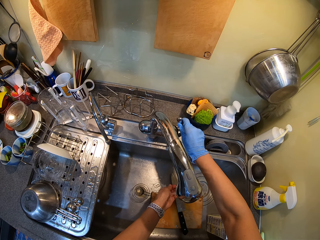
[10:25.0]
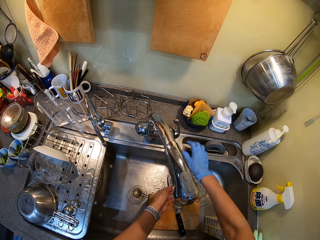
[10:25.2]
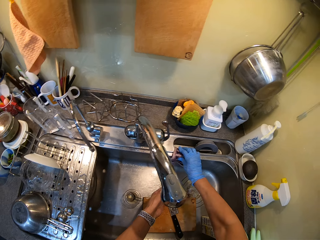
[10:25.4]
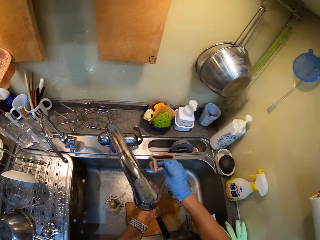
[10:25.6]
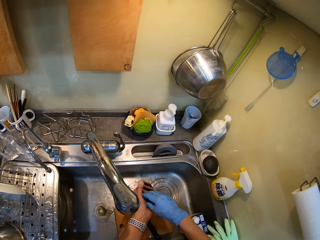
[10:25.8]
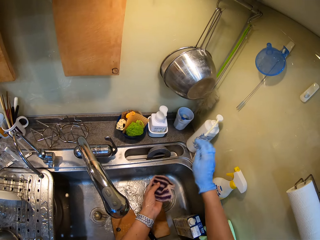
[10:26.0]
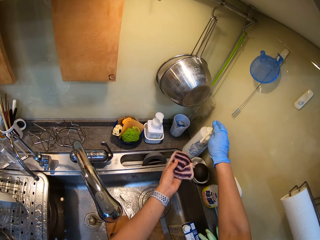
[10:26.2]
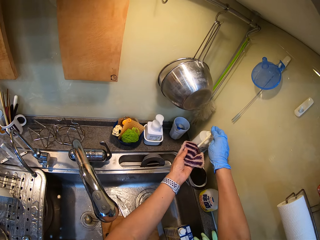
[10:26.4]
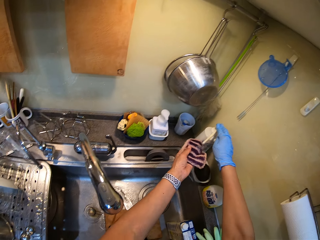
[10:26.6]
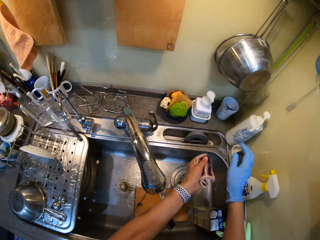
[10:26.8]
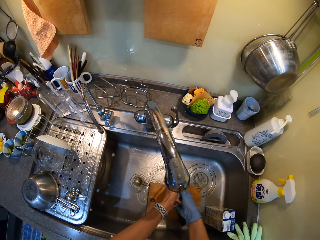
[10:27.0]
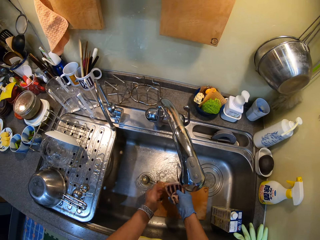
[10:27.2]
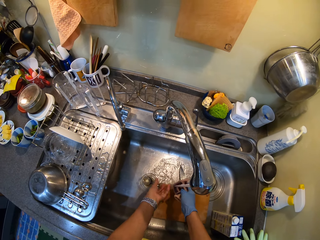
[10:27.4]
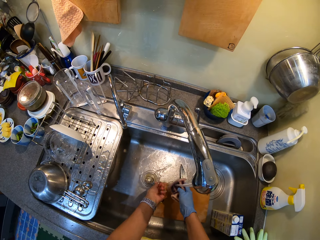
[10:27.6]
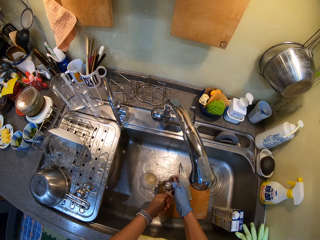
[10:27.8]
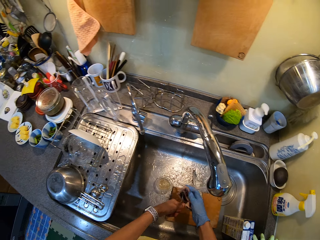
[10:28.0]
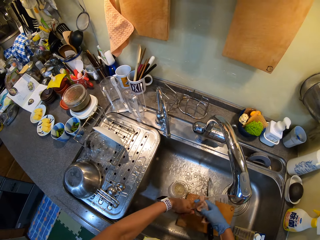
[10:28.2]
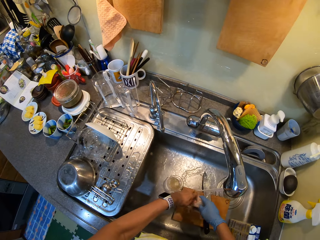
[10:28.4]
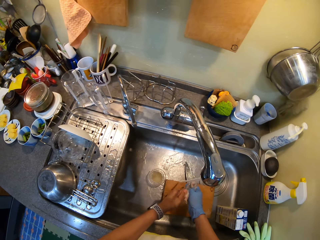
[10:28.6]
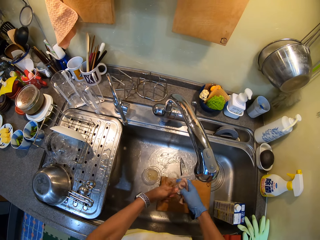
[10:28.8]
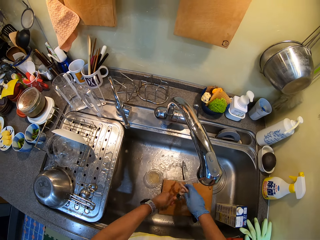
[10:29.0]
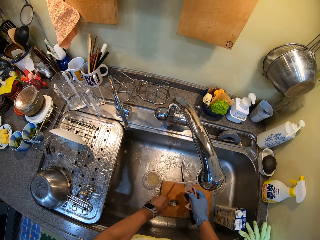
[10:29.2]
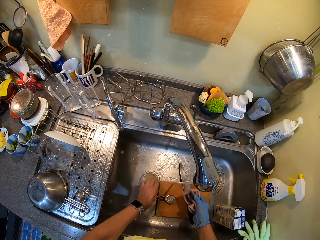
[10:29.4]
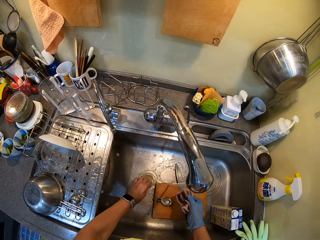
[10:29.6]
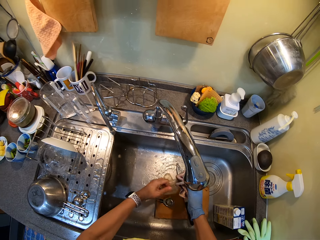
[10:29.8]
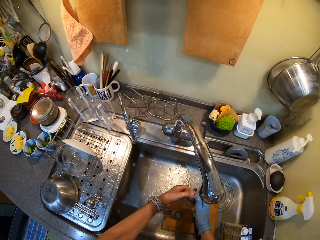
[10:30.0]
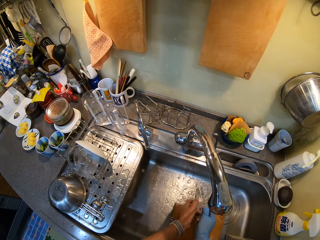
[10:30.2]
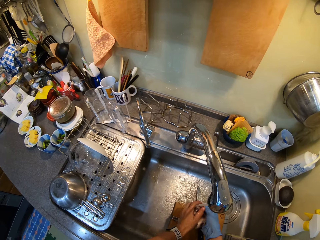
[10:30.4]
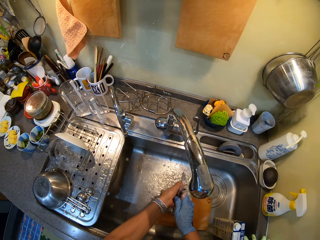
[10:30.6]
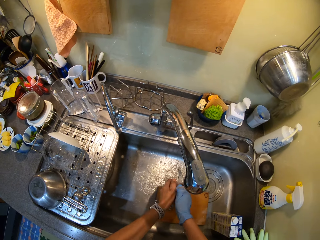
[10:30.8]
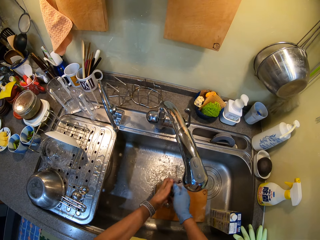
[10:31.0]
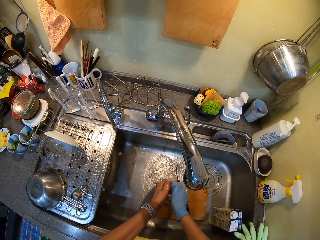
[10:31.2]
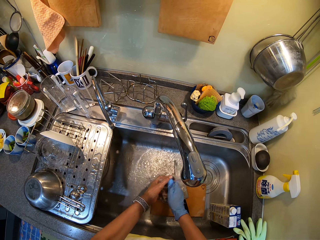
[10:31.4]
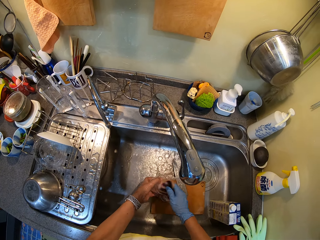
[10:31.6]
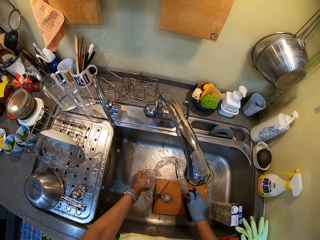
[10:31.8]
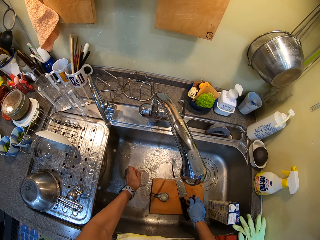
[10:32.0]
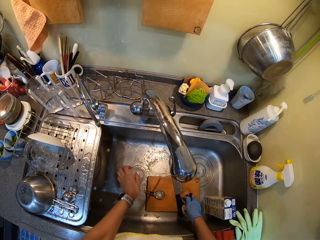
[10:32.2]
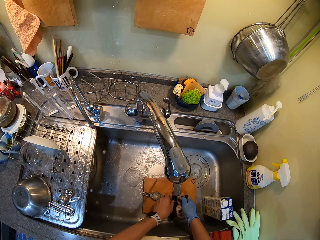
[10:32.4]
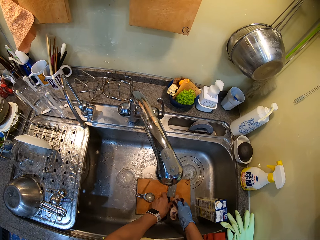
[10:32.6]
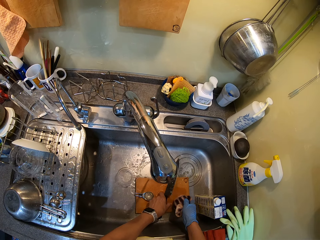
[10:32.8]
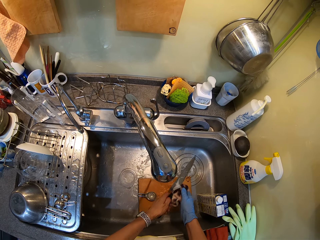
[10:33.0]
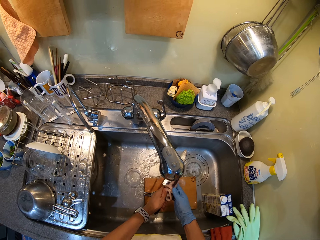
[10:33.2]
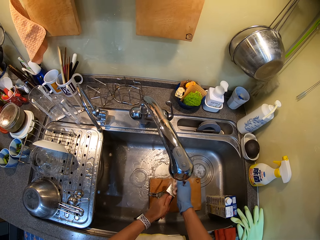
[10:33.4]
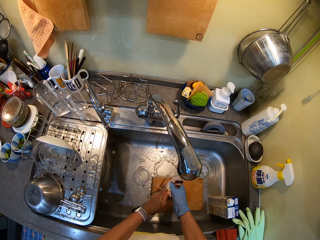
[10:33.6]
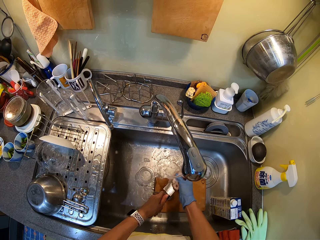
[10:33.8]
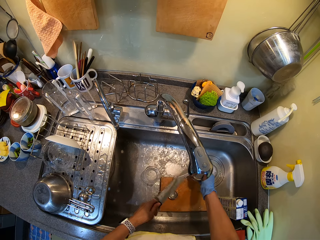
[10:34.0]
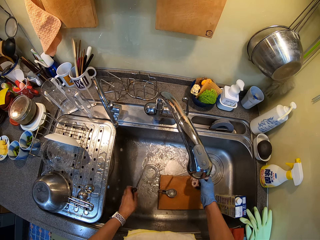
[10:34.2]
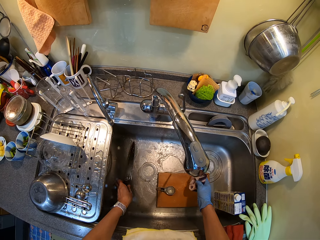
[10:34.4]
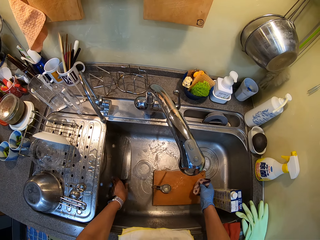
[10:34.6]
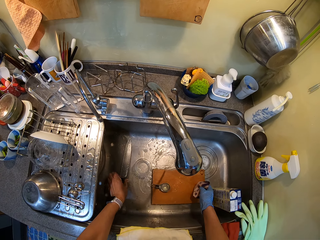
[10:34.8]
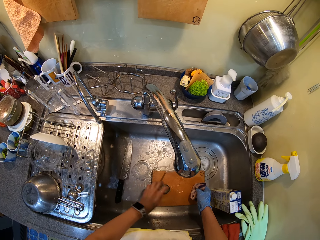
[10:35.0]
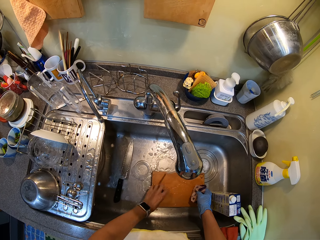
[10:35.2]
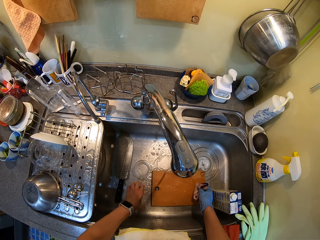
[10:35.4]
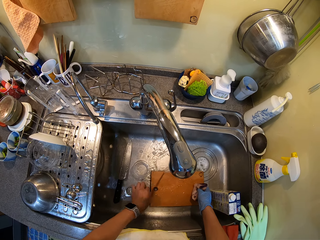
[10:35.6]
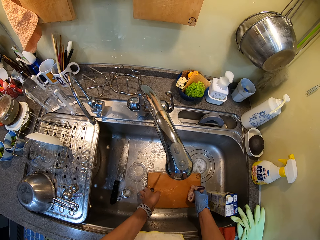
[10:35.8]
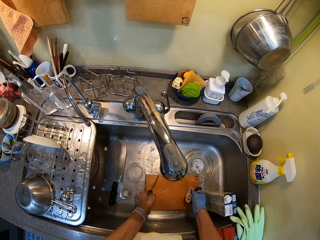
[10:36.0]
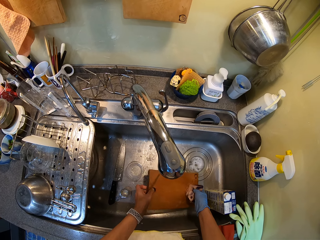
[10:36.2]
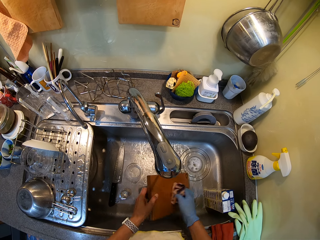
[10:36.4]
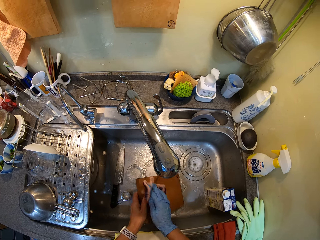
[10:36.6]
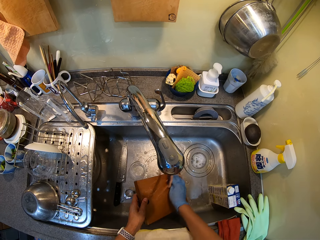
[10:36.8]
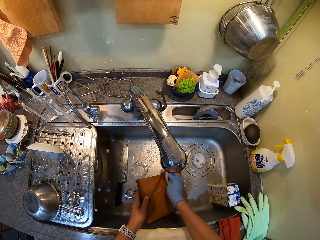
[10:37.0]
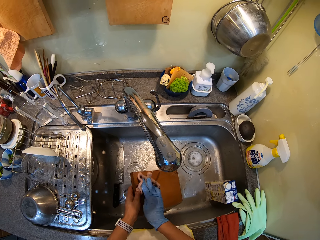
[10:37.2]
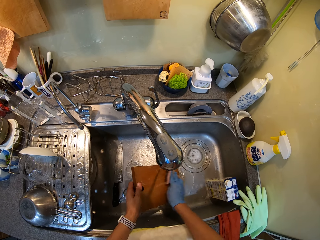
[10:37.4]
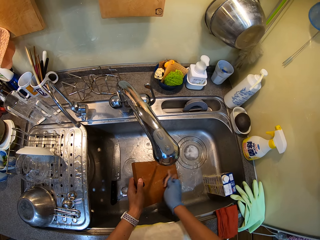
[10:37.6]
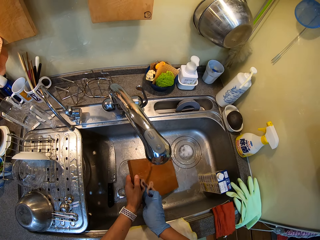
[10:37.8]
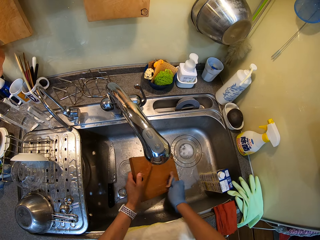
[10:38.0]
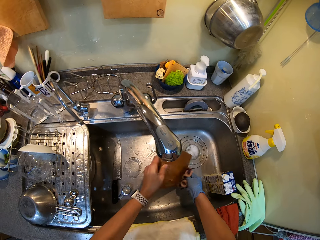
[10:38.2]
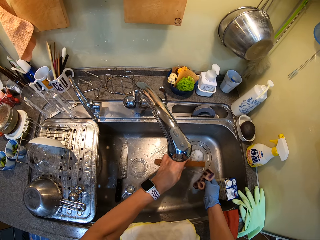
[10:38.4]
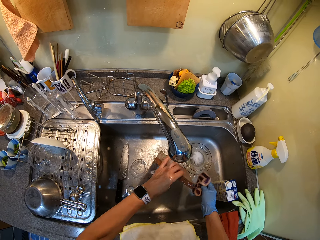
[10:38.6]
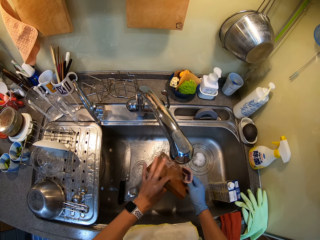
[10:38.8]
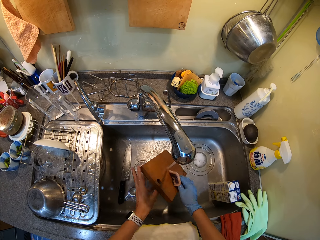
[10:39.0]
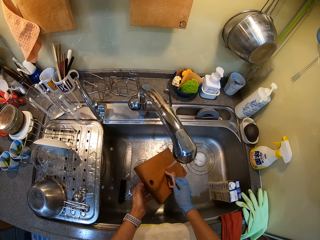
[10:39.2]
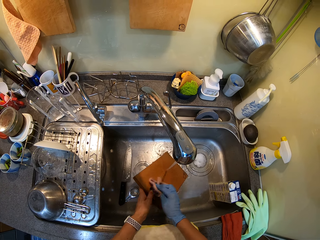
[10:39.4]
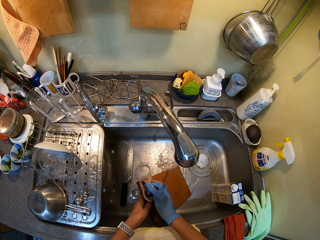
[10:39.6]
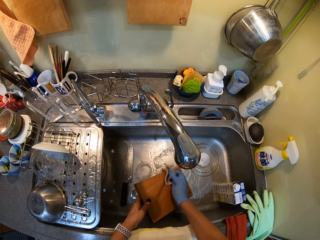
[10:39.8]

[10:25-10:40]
The camera wearer picks the scrub. They press the soap lid. They scrub the spoon. They wash the glass and put the glass in the sink. They pick the knife, scrub the knife and put the knife in the sink. They pick a chopping board and scrub the chopping board.

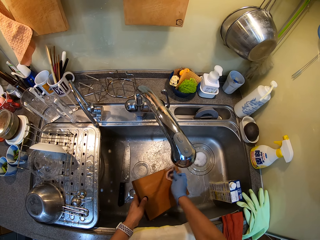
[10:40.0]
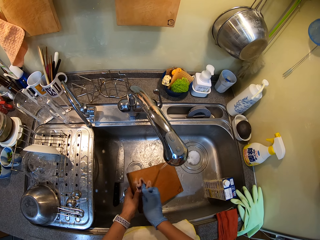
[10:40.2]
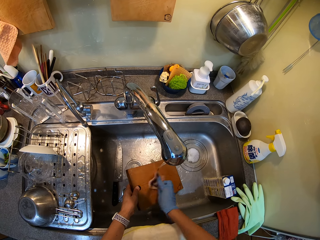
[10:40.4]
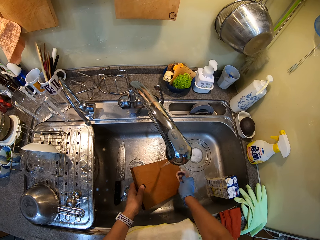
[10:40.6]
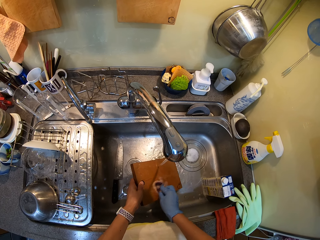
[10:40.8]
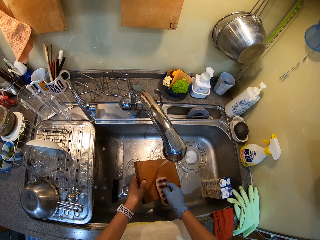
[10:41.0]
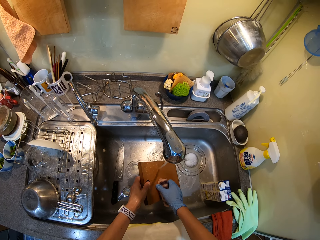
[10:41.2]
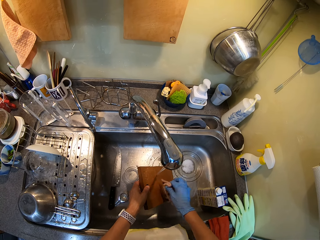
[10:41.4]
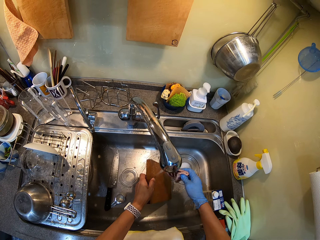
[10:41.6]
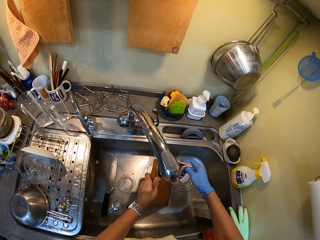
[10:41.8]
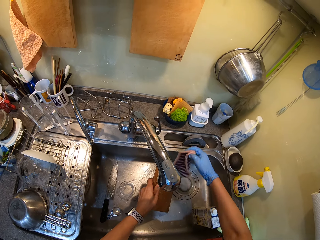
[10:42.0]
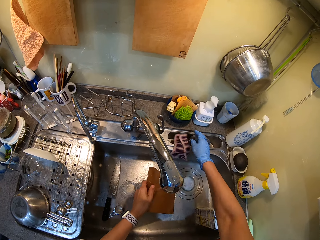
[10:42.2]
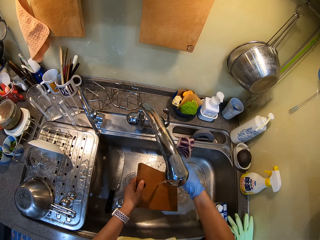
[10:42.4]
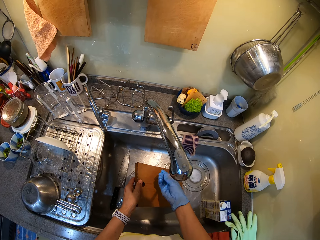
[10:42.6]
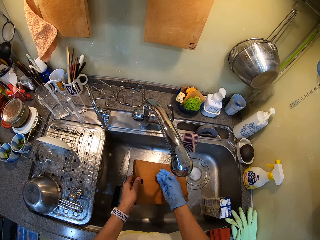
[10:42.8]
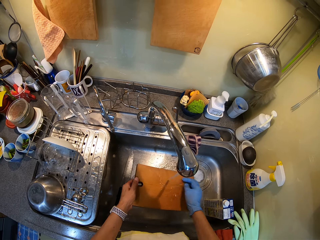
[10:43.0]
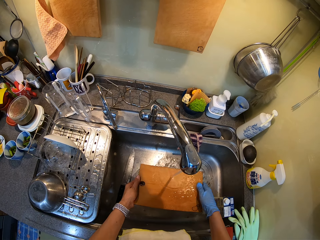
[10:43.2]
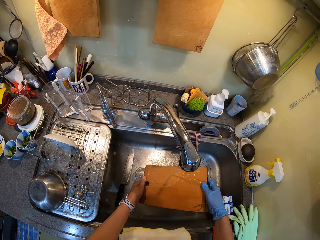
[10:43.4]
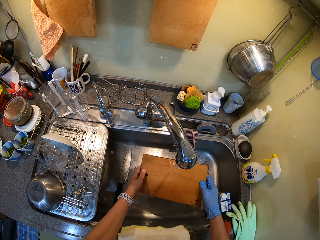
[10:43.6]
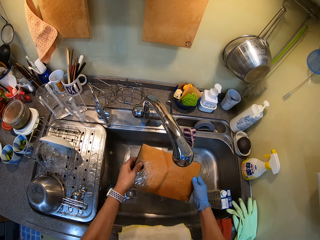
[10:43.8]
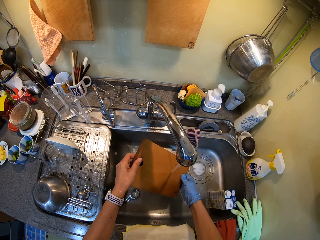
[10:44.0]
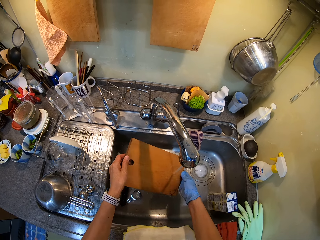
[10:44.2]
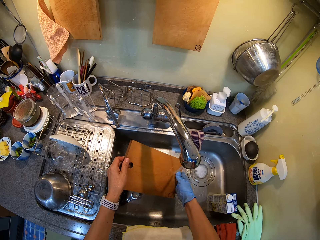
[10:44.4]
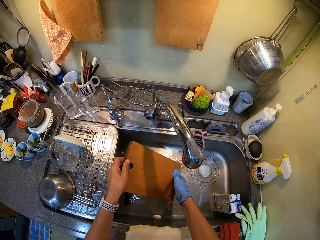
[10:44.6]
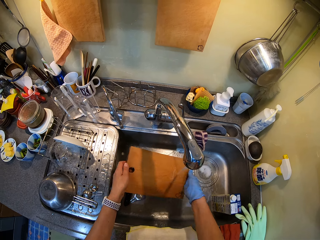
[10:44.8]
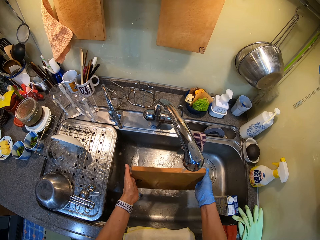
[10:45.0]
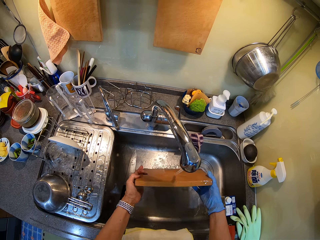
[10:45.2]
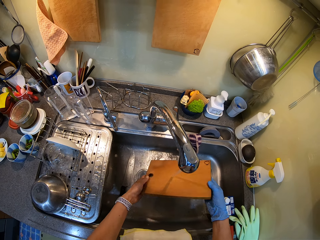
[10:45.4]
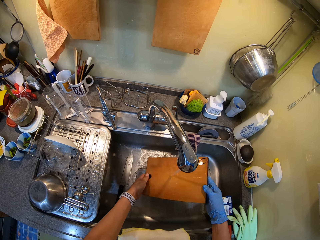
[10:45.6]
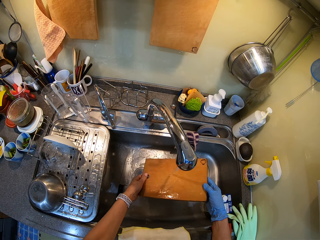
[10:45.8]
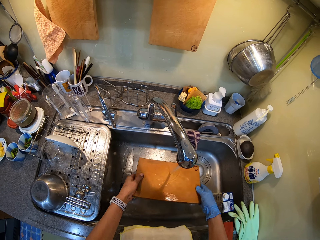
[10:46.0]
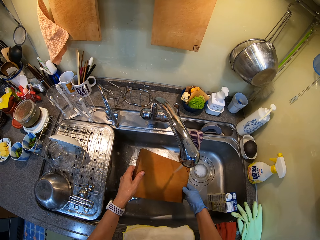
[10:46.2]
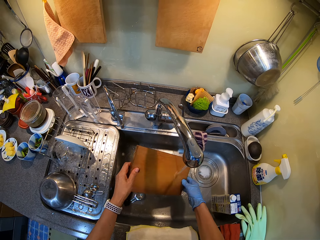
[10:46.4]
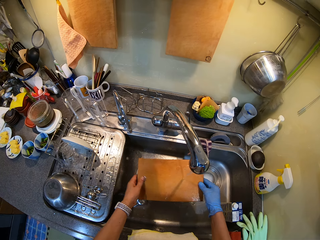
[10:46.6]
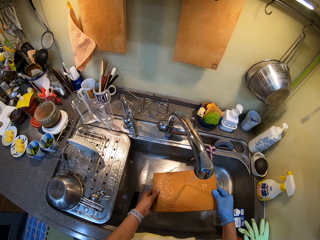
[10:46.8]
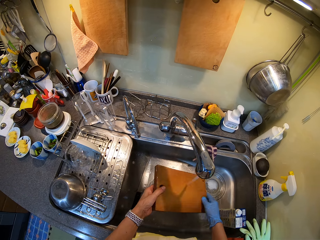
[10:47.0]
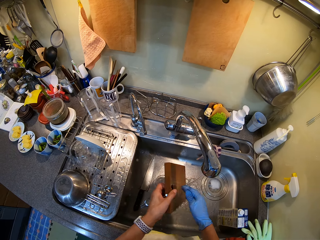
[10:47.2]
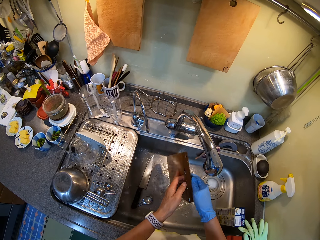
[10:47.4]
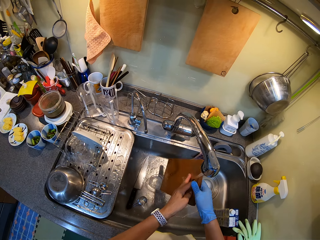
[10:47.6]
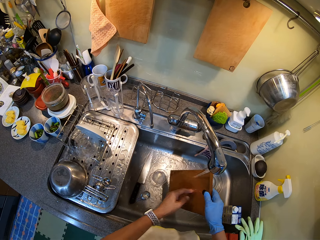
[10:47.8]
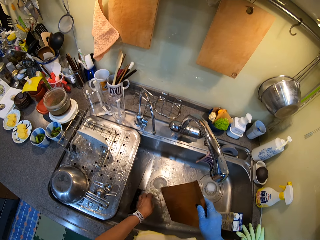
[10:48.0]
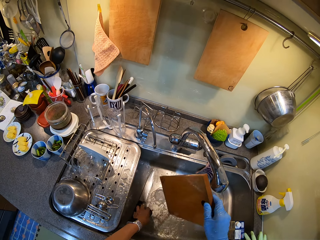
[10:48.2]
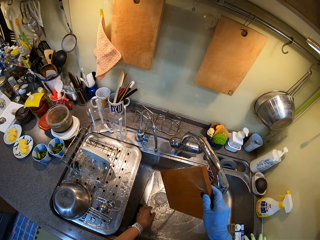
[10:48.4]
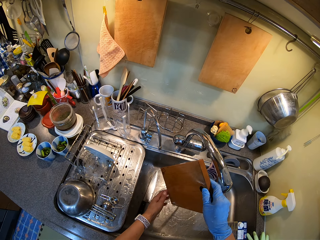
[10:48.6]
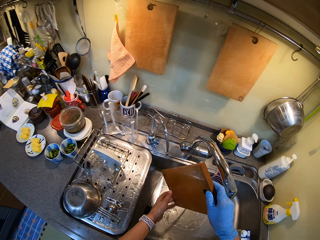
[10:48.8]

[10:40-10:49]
The camera wearer rinses the chopping board.
